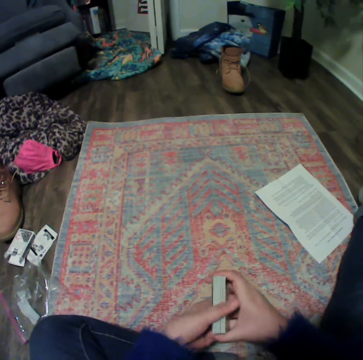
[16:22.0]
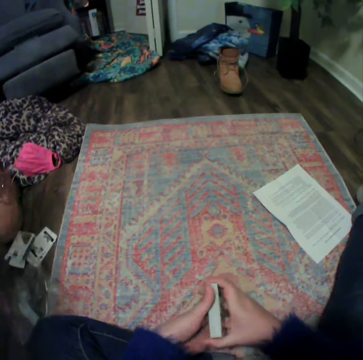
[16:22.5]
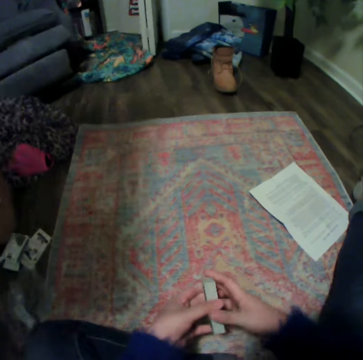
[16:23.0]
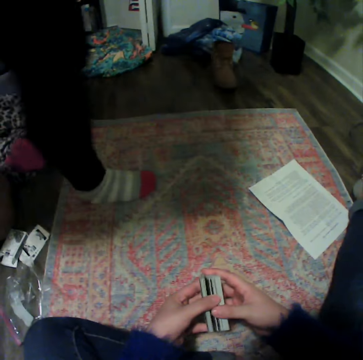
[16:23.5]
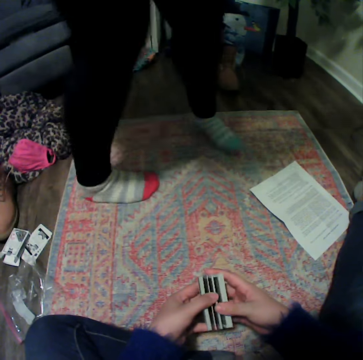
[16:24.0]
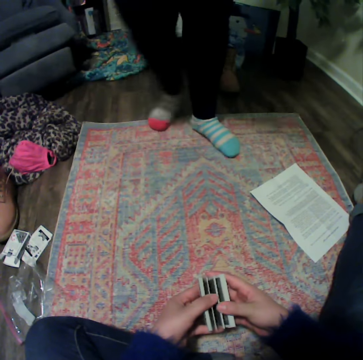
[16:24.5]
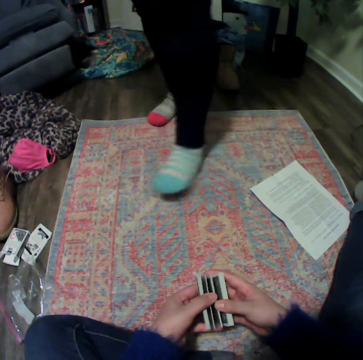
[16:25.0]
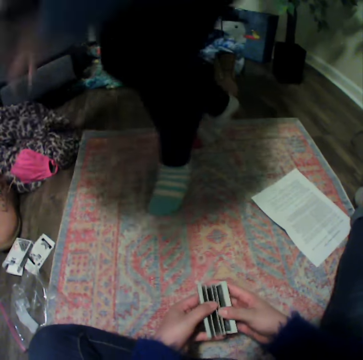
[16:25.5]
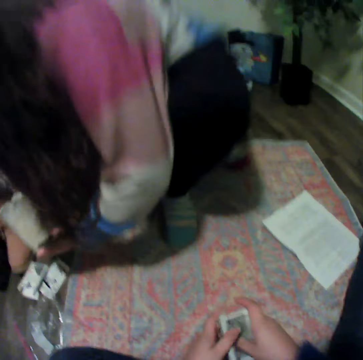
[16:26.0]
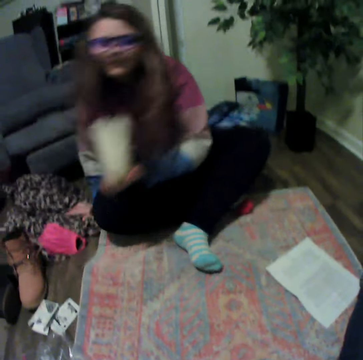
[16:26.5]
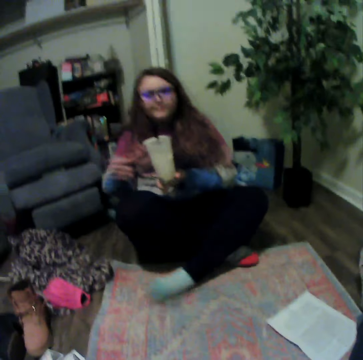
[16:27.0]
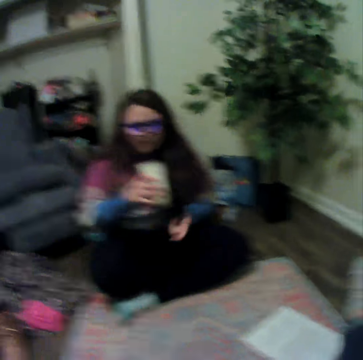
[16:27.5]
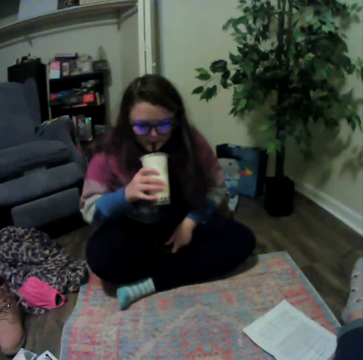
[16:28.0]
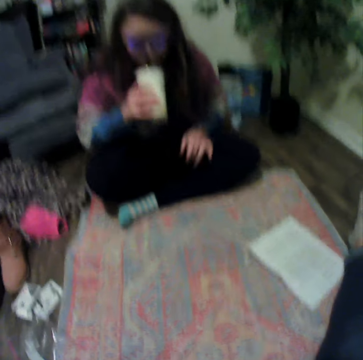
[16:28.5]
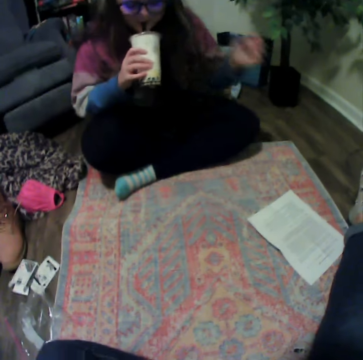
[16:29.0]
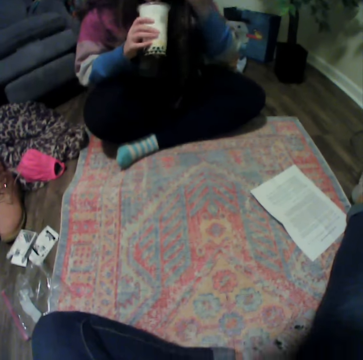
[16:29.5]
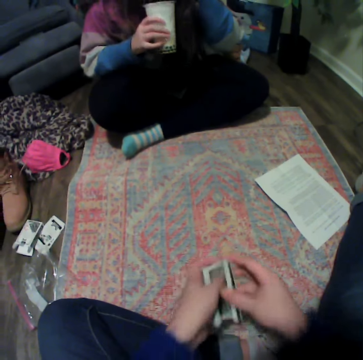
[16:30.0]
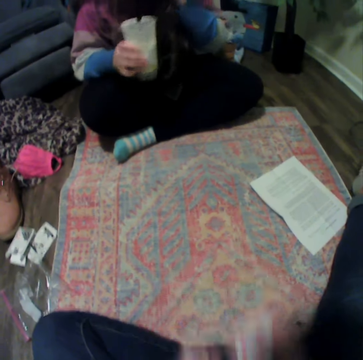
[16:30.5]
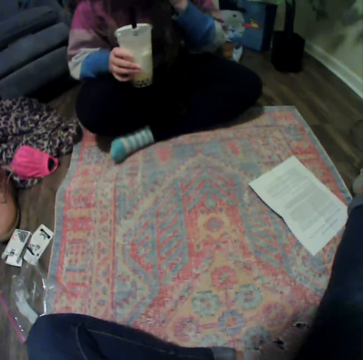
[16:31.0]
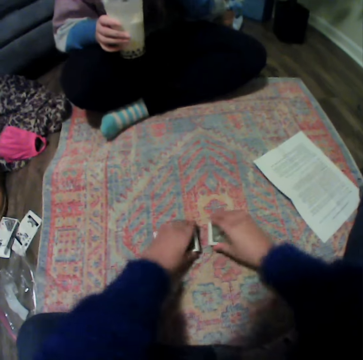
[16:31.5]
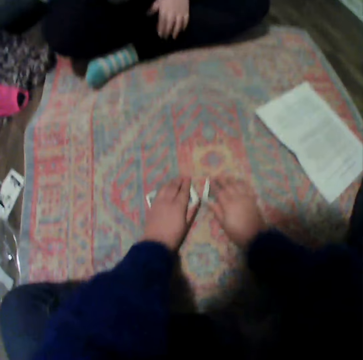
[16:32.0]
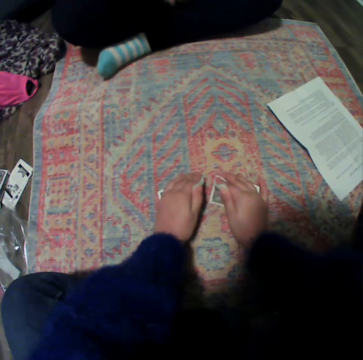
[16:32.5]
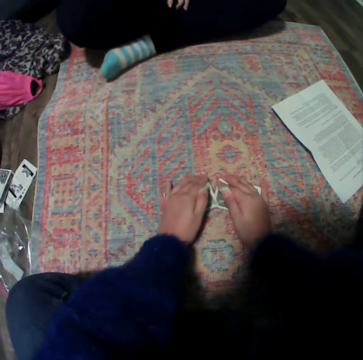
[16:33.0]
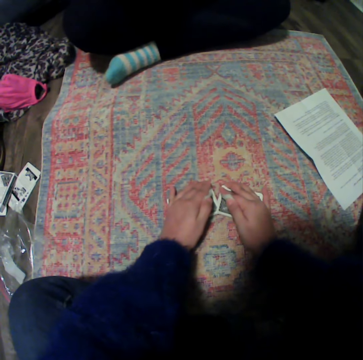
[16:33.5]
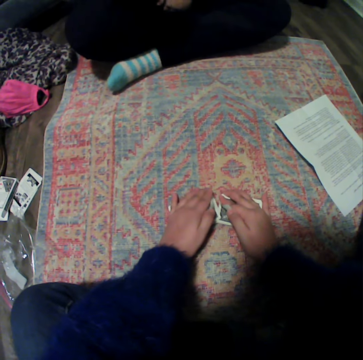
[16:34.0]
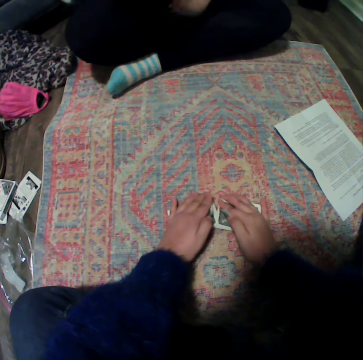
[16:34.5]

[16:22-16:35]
The camera wearer holds the cards. A lady moves around. The lady sits on the mat and drinks yoghurt. The camera wearer holds the cards. They play the poker cards. They put the cards down.

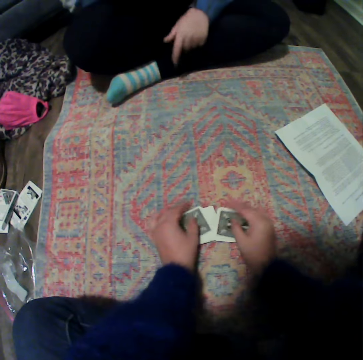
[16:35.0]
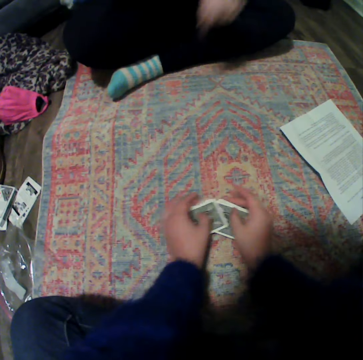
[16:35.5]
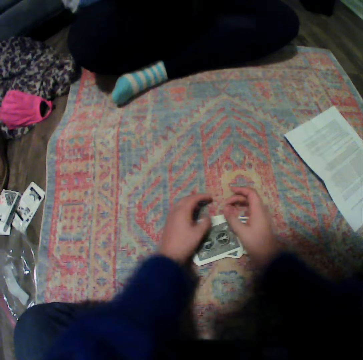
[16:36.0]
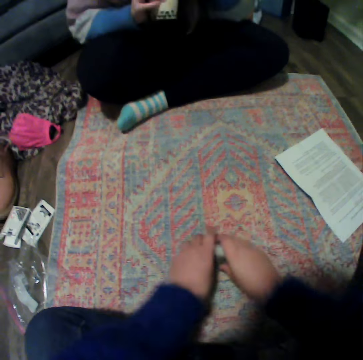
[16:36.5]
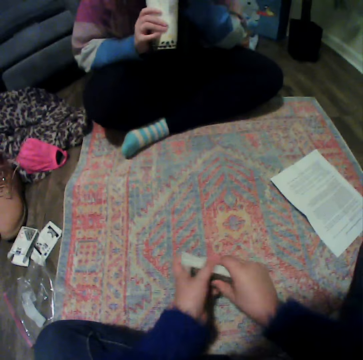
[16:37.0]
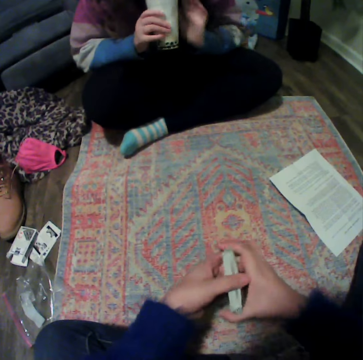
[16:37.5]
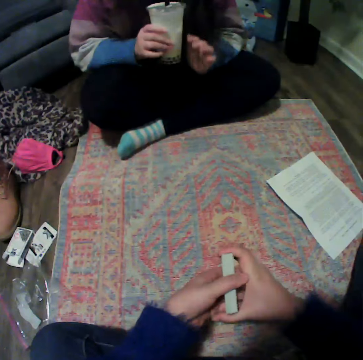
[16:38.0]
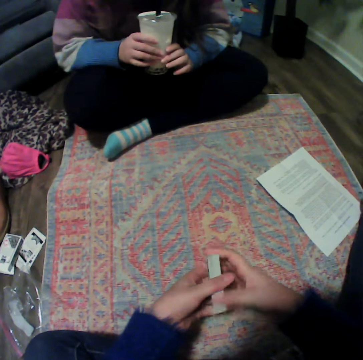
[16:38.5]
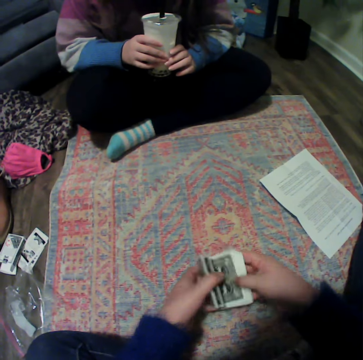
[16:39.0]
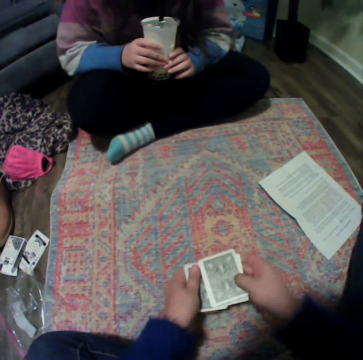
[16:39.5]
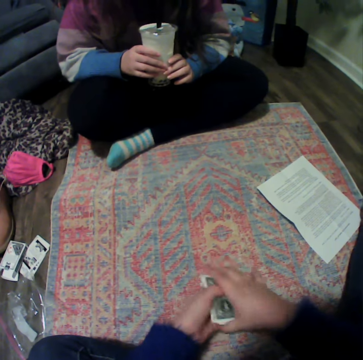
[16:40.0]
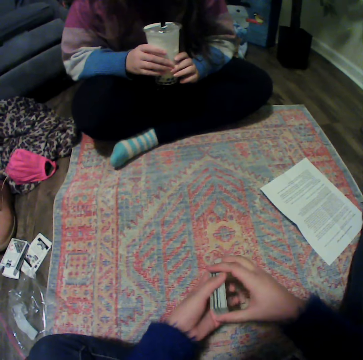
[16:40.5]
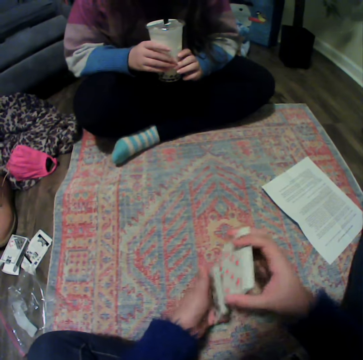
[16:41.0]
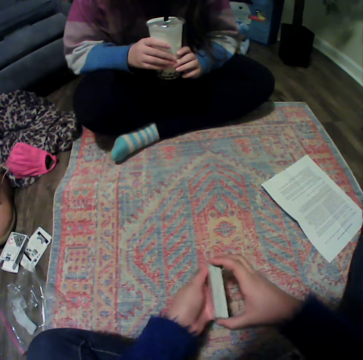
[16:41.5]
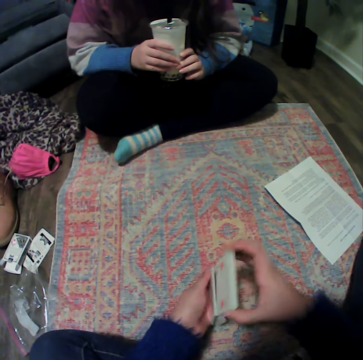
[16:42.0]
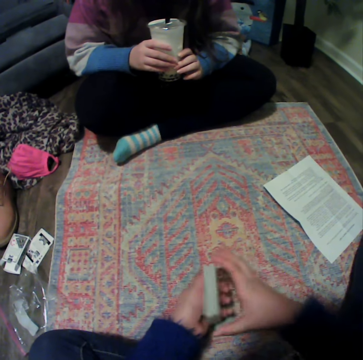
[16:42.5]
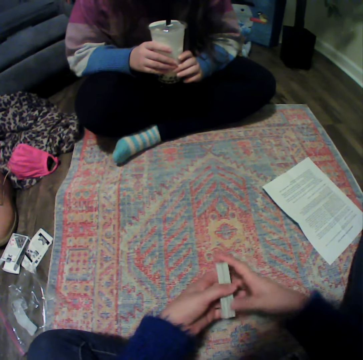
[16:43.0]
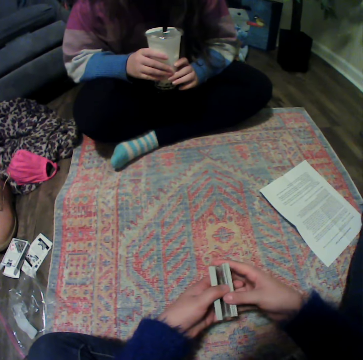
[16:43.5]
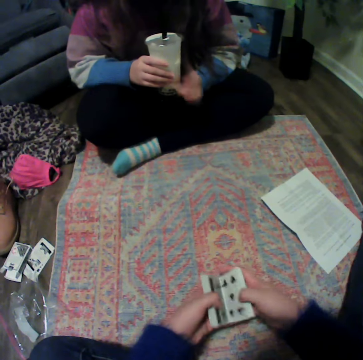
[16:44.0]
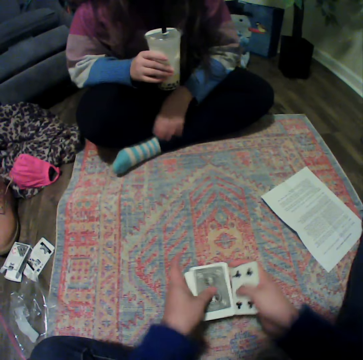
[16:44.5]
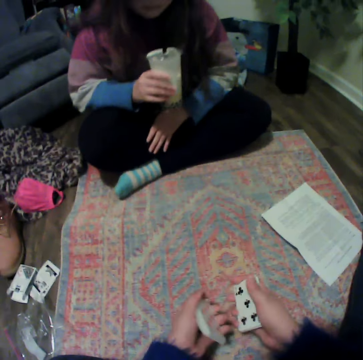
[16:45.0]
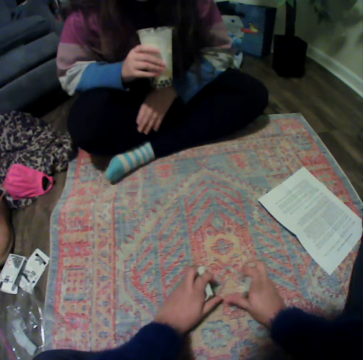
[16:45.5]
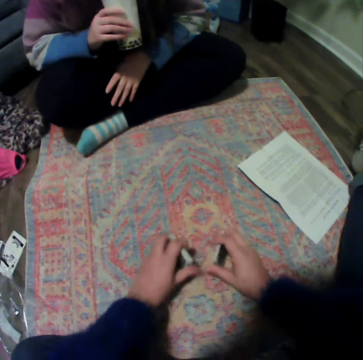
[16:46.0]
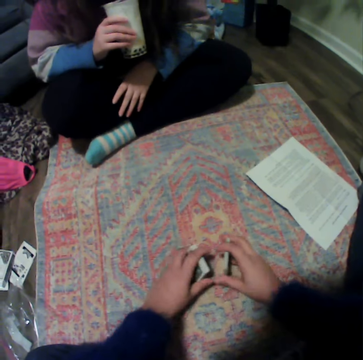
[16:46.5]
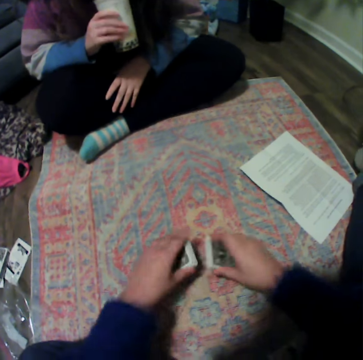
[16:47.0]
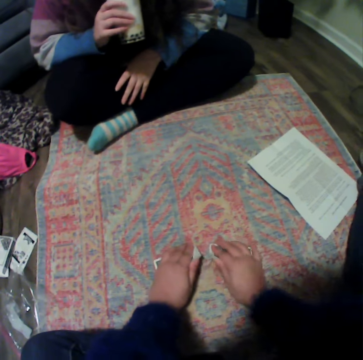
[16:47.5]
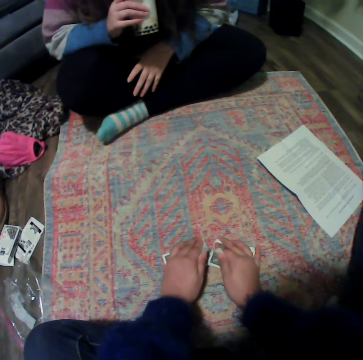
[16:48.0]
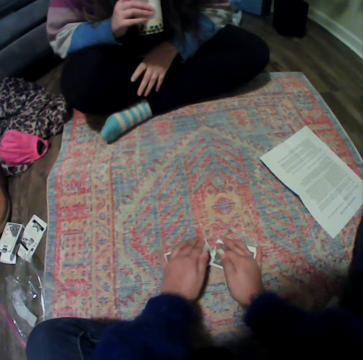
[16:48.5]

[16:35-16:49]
The camera wearer collects the cards. They arrange the cards. They hold the cards. They arrange the cards again. They hold the cards again. They play the poker cards.

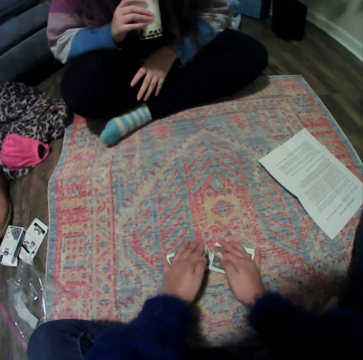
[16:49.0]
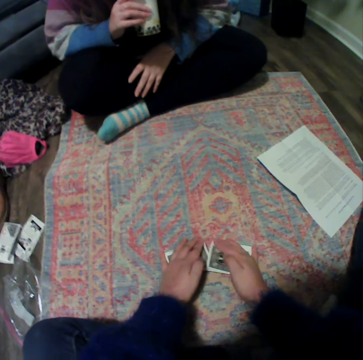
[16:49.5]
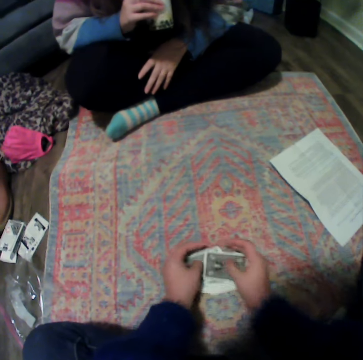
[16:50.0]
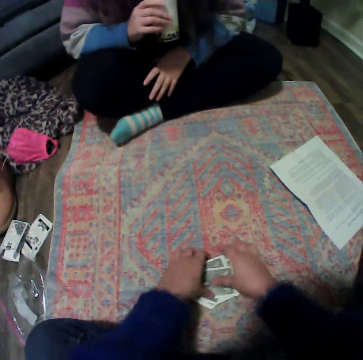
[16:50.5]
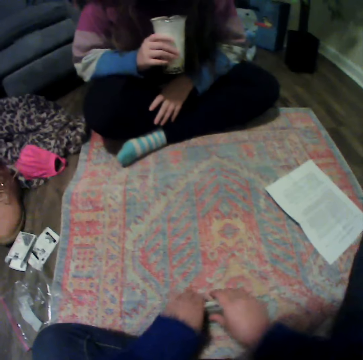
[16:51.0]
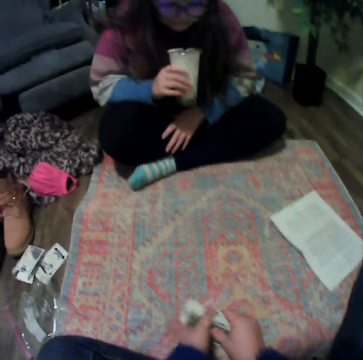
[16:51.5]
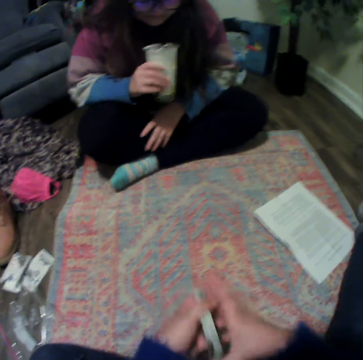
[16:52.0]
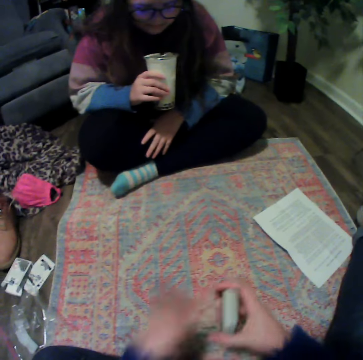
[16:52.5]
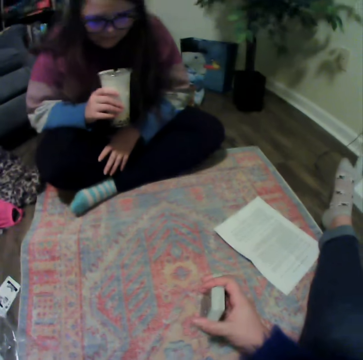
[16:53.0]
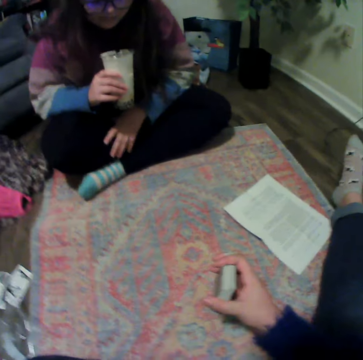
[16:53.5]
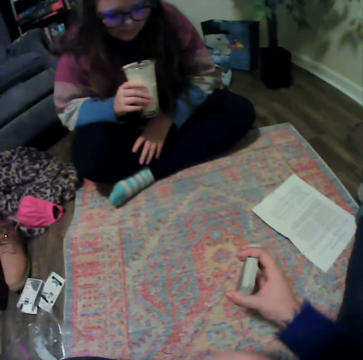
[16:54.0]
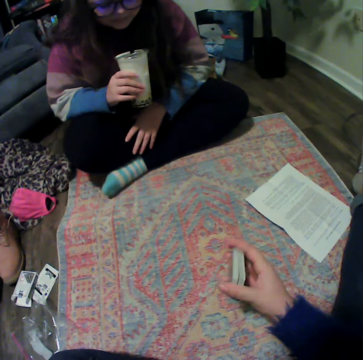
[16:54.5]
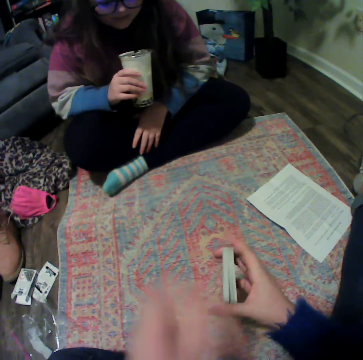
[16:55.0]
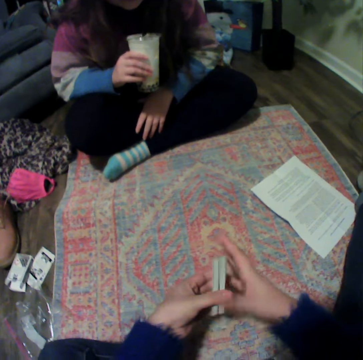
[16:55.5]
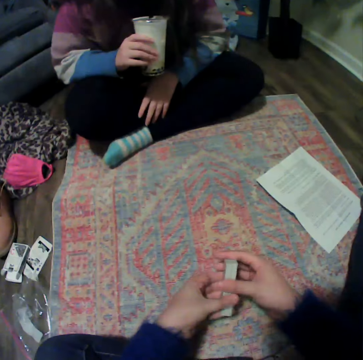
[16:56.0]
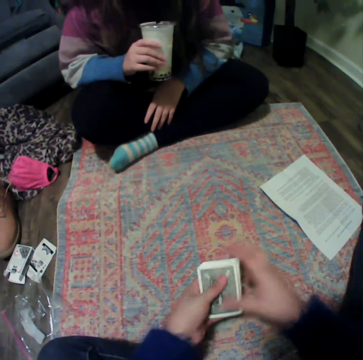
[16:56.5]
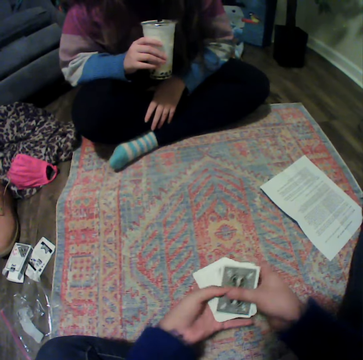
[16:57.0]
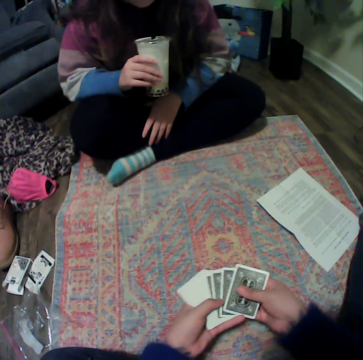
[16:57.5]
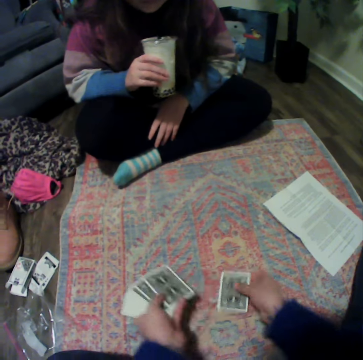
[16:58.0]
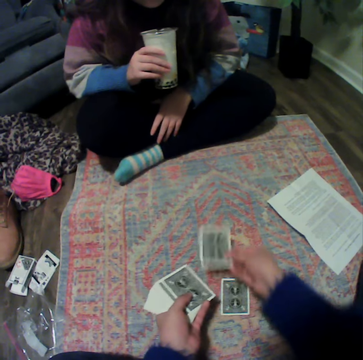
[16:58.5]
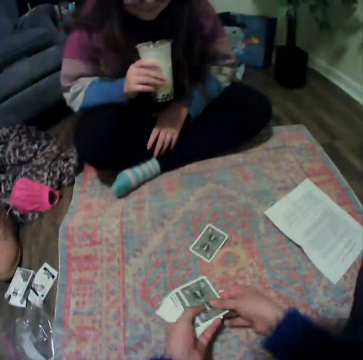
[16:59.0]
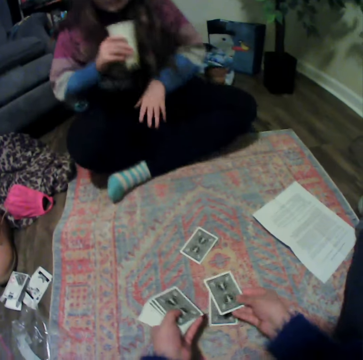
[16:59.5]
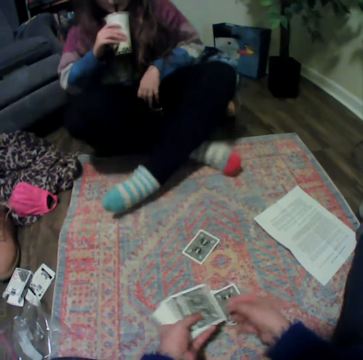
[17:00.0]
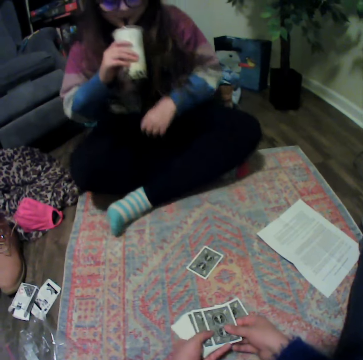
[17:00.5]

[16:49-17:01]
The camera wearer collects the cards. They shuffle the cards. They hold the cards. They separate the cards.
